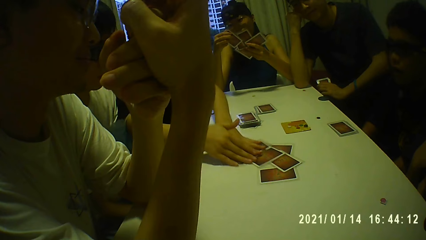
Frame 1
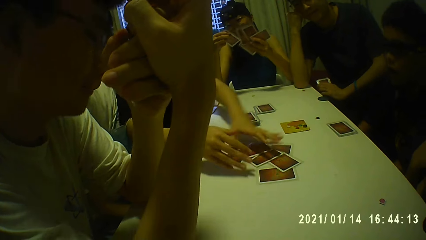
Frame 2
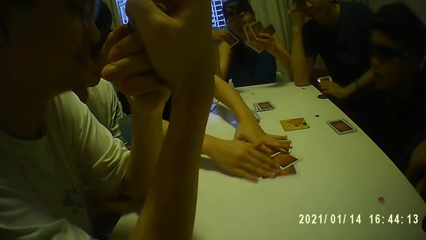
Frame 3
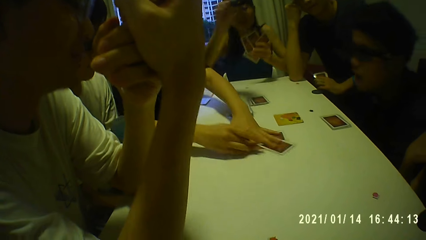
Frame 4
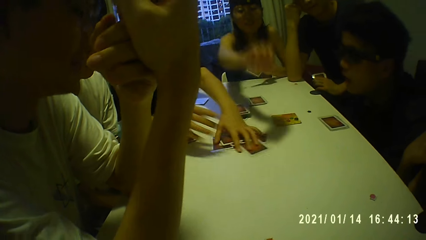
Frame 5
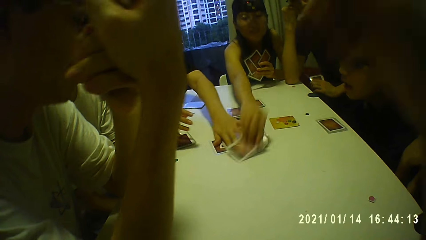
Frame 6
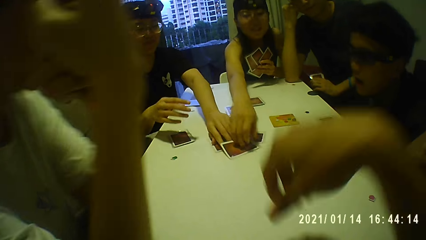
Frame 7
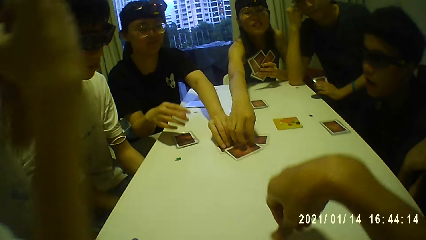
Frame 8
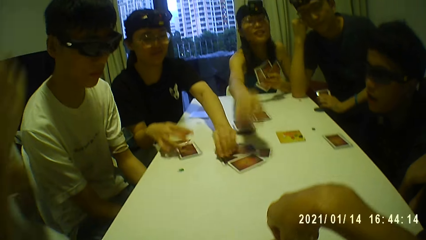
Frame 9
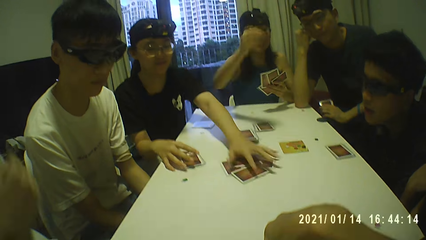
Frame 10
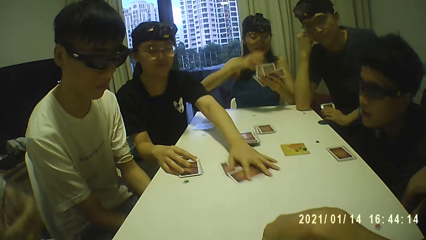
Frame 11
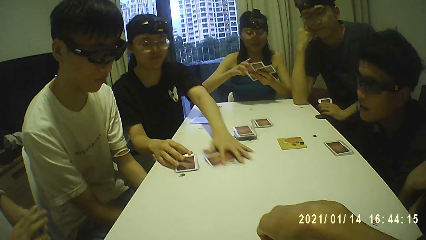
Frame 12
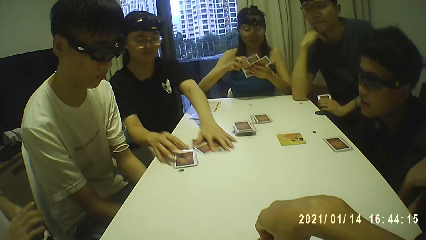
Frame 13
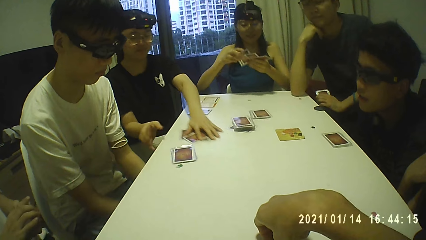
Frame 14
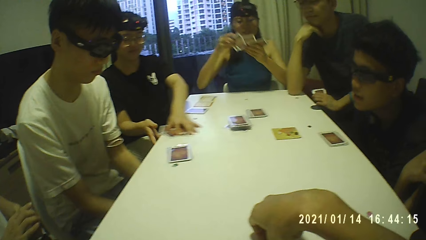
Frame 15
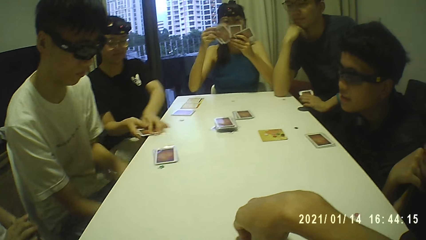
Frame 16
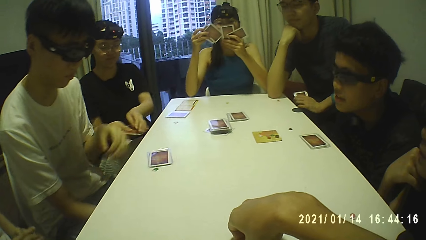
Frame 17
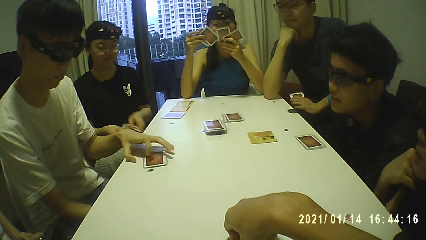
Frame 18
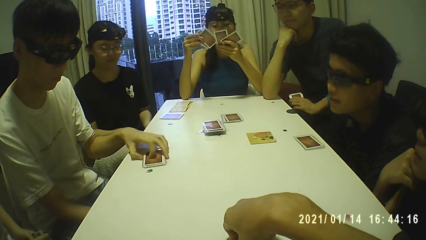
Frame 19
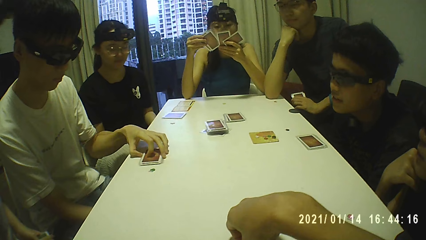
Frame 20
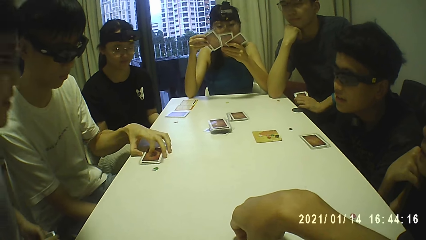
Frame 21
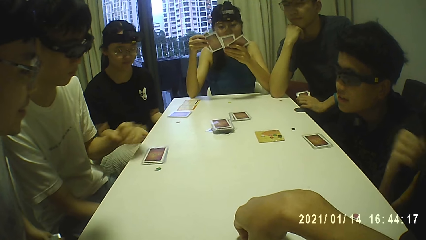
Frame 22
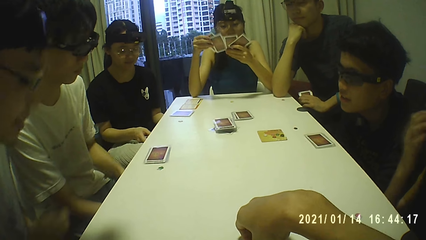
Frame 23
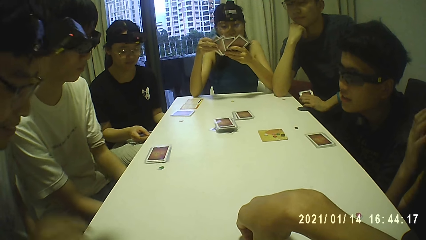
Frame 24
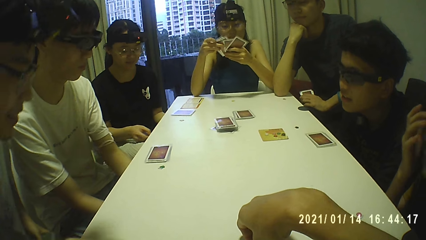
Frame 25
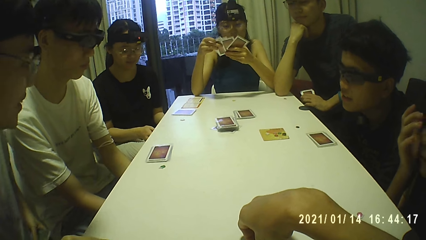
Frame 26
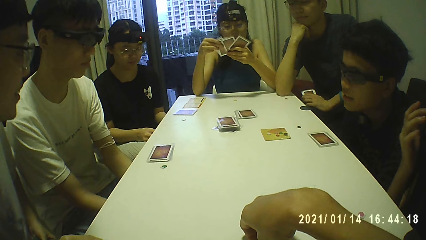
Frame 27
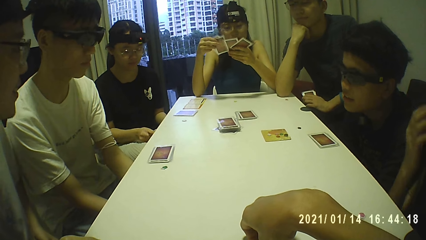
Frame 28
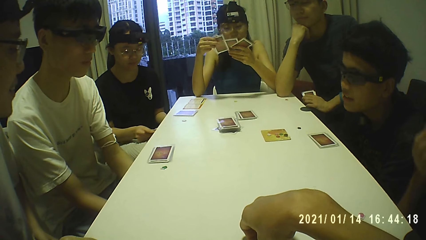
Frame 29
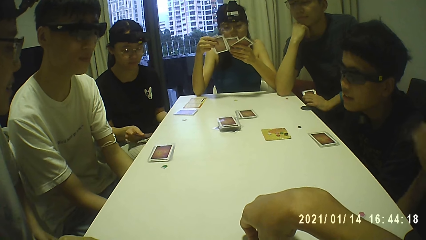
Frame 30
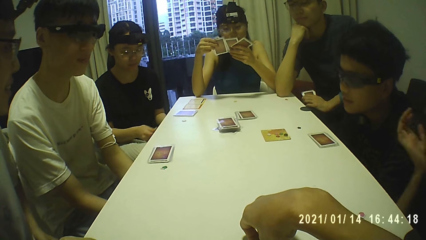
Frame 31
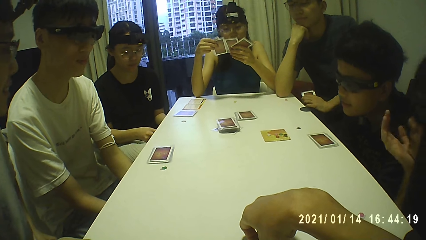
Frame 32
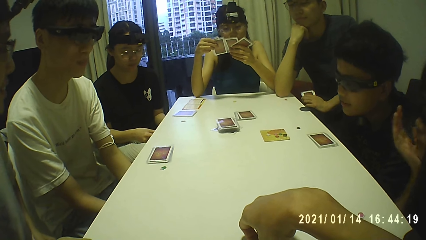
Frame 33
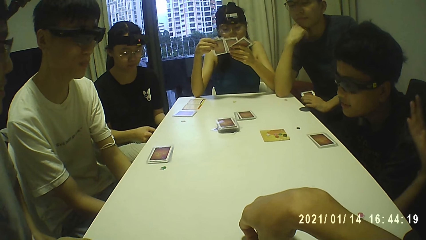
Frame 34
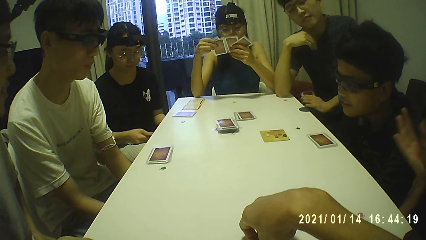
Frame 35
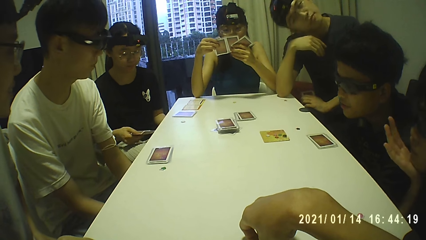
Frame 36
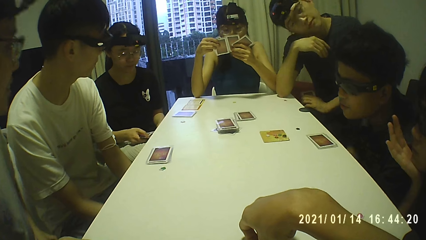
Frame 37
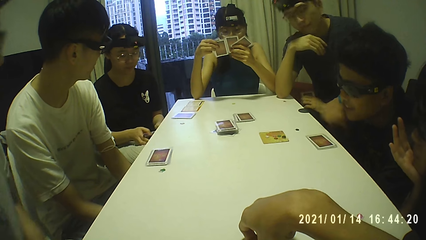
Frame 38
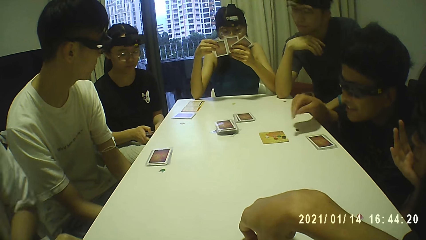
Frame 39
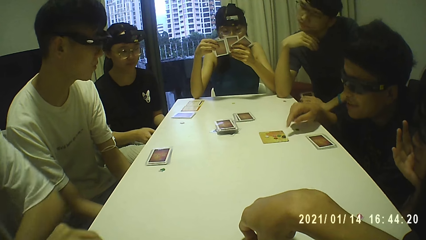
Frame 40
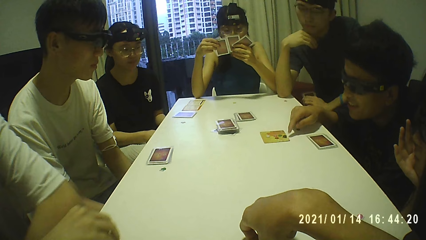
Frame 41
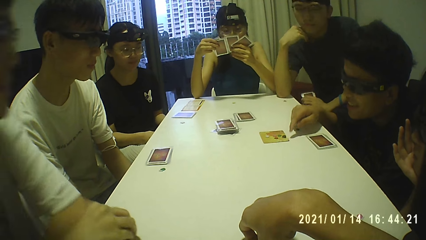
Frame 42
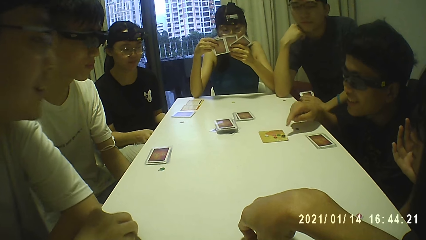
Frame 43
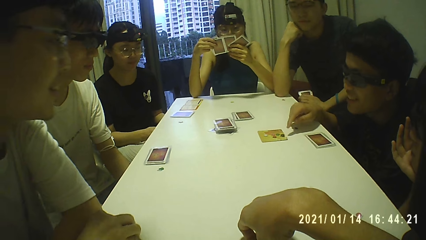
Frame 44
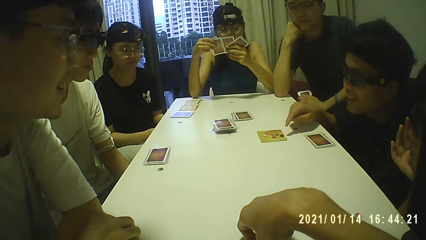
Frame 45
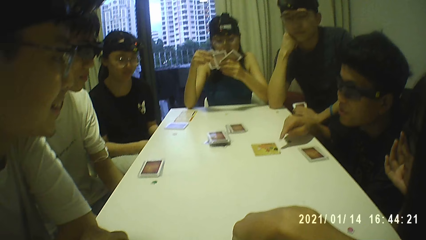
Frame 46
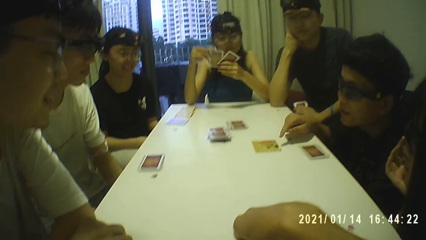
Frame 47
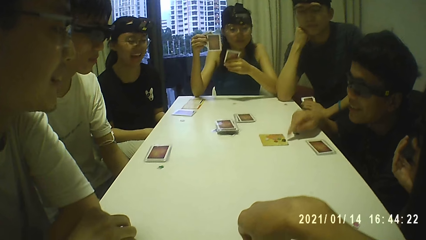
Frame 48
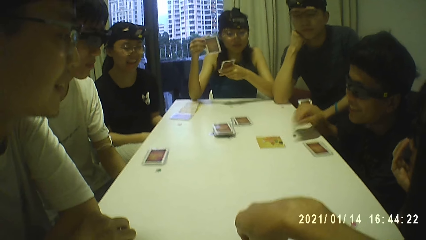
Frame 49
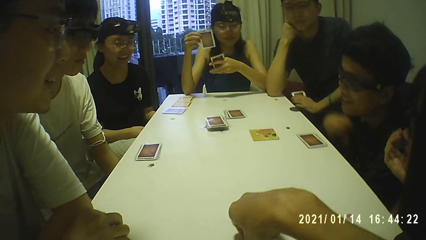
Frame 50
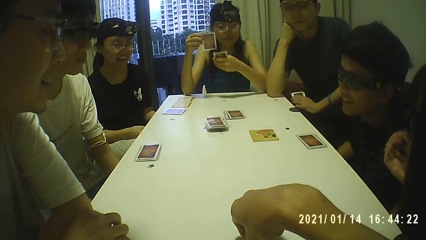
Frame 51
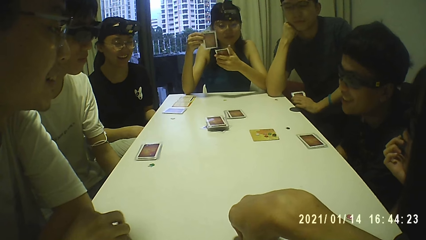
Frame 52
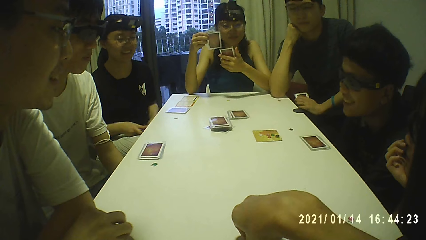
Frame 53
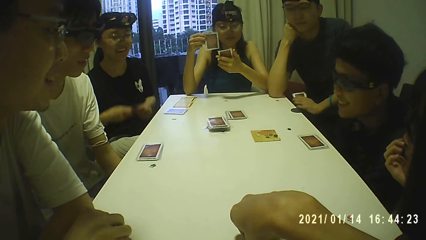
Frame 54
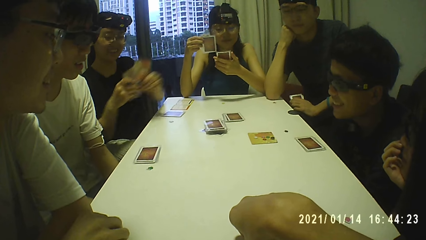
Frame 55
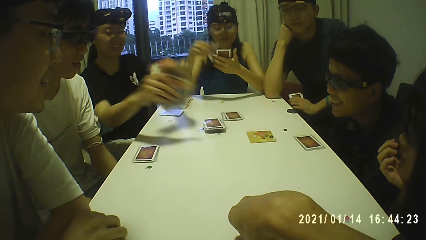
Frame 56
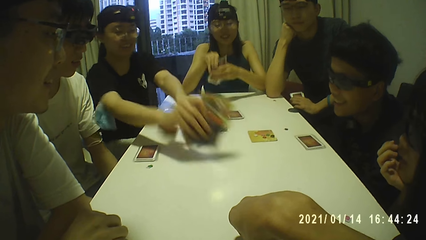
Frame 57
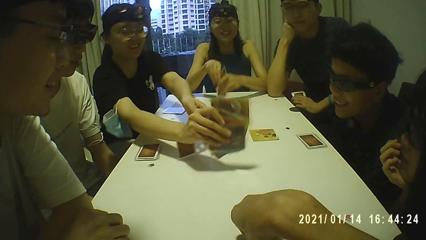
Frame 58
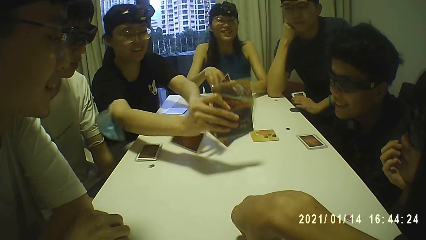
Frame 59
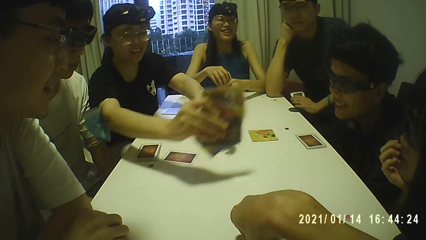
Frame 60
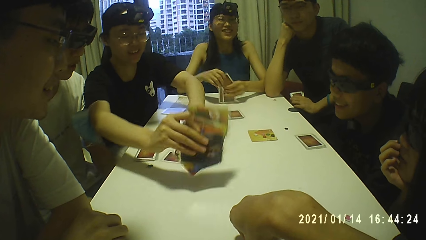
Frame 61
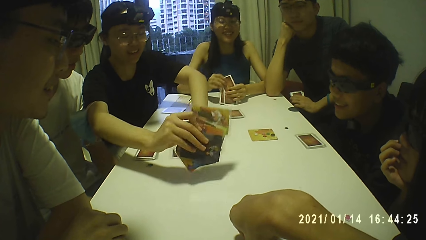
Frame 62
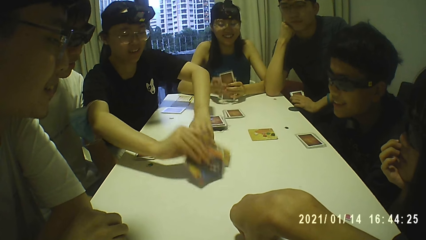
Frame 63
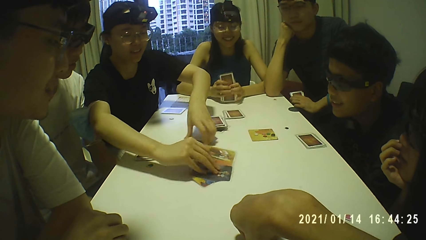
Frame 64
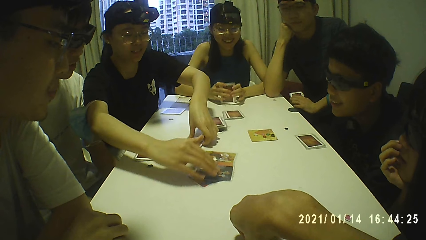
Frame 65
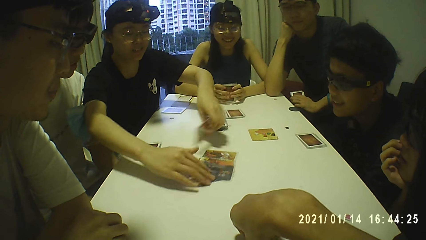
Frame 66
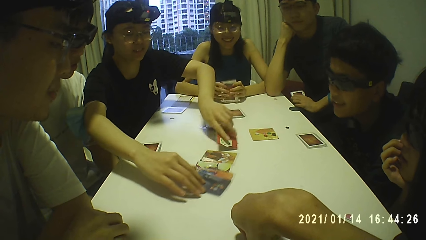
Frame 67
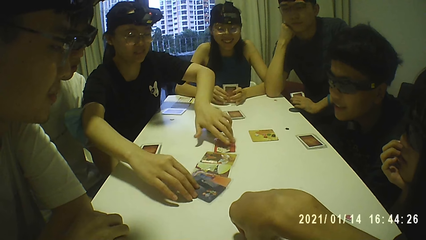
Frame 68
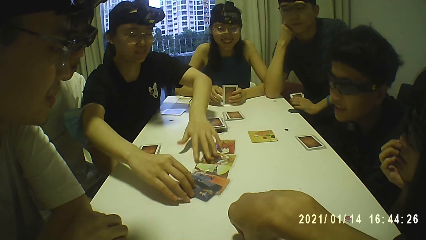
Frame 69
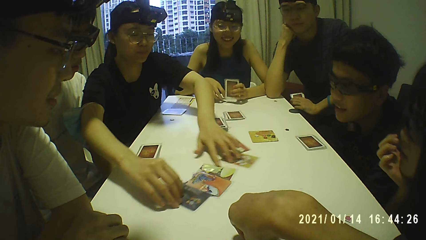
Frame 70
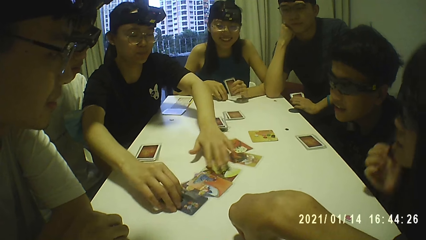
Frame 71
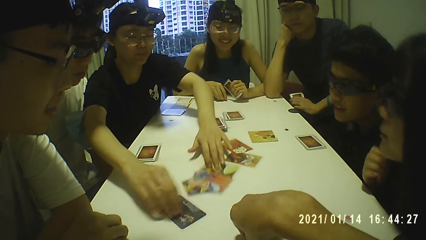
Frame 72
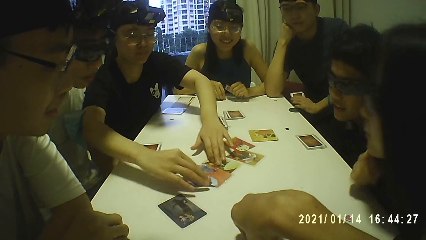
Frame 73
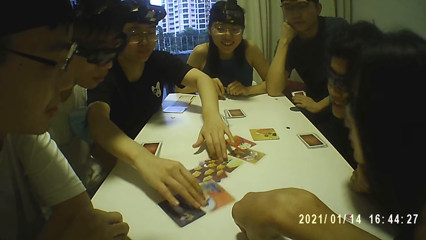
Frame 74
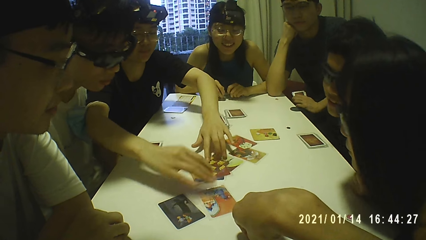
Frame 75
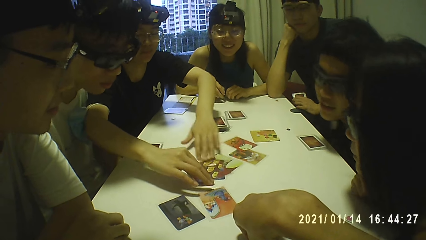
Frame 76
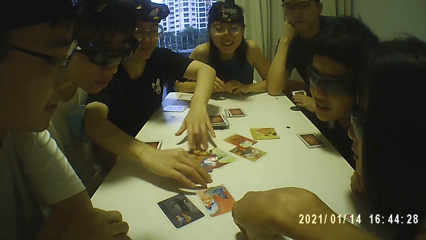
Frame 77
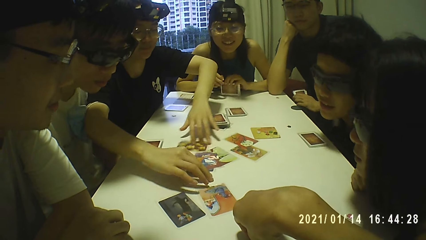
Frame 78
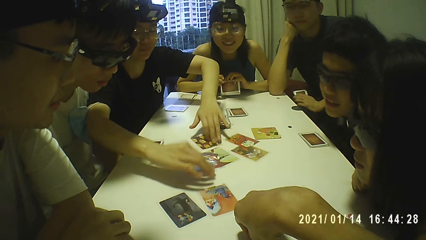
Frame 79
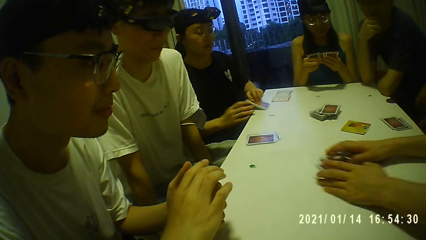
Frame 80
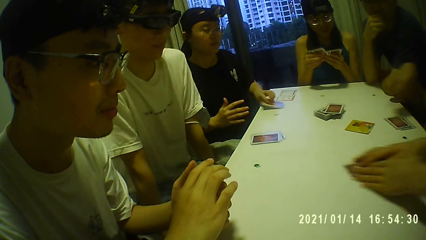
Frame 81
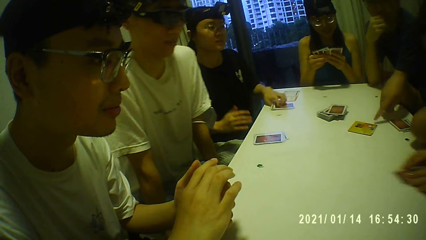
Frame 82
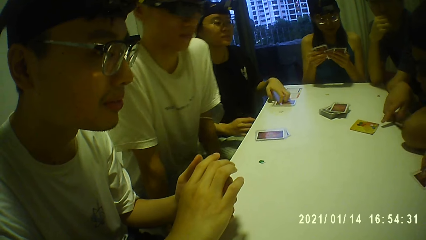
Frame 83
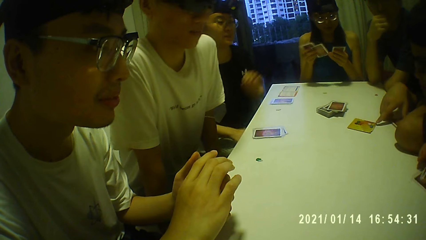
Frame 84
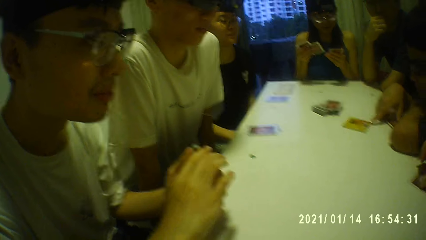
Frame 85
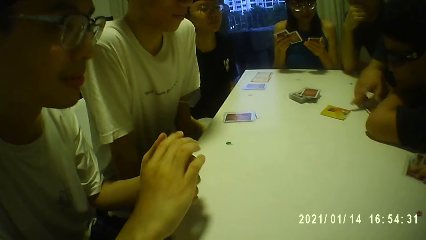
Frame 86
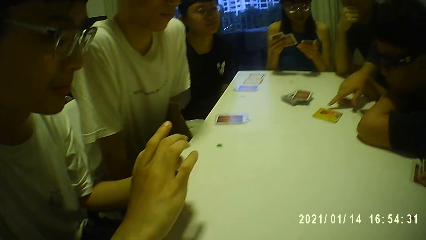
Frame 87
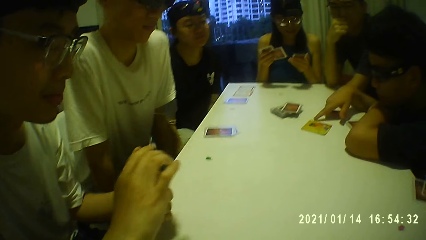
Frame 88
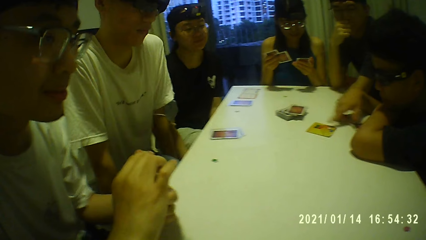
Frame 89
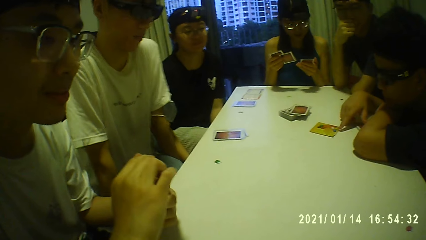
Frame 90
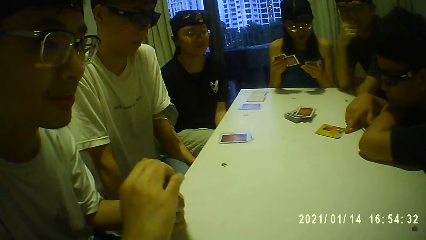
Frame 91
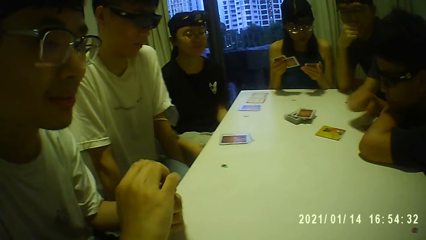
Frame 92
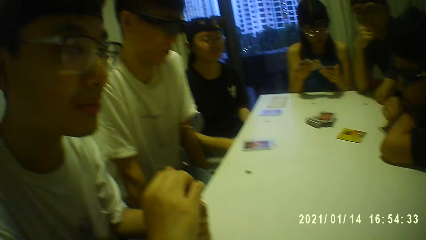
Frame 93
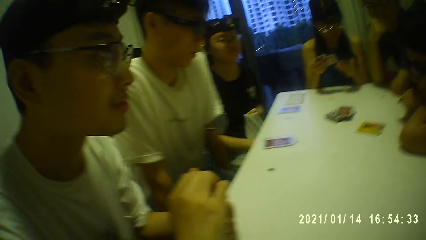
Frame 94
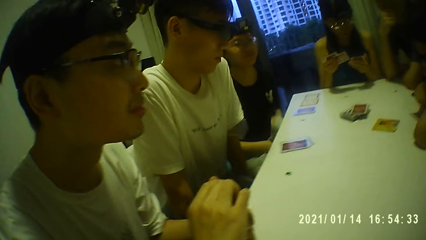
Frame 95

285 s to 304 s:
Another person collects the cards on the table. The person puts the cards on the table.
